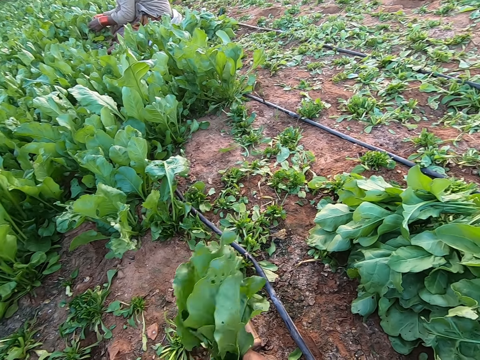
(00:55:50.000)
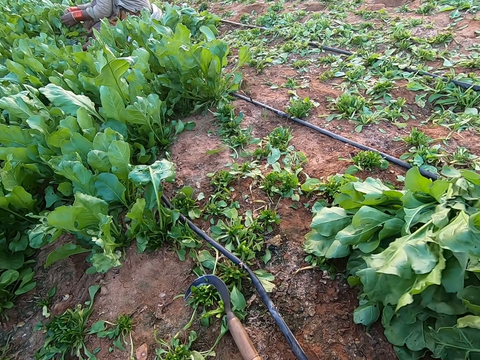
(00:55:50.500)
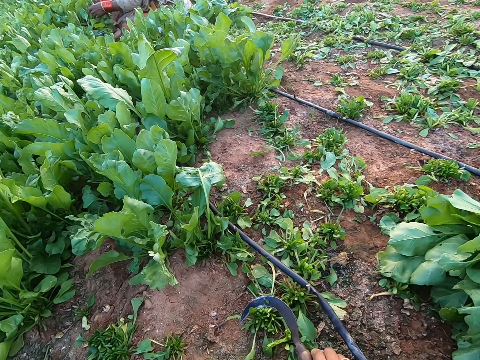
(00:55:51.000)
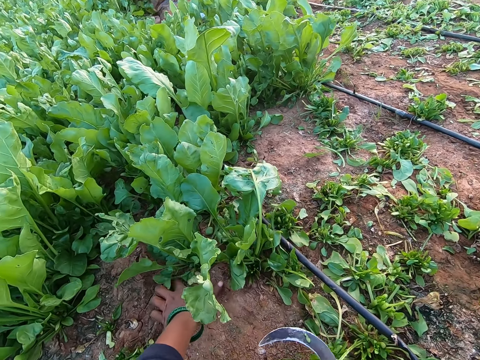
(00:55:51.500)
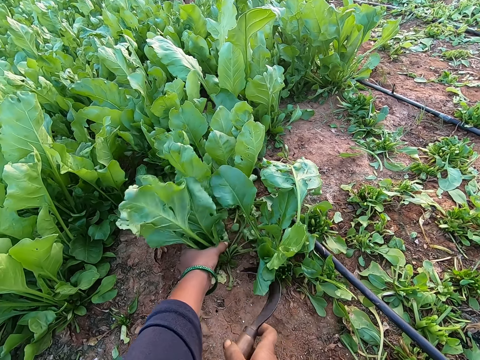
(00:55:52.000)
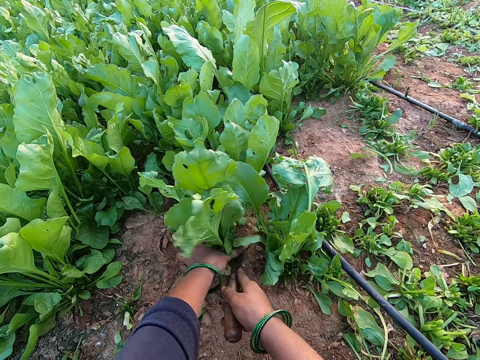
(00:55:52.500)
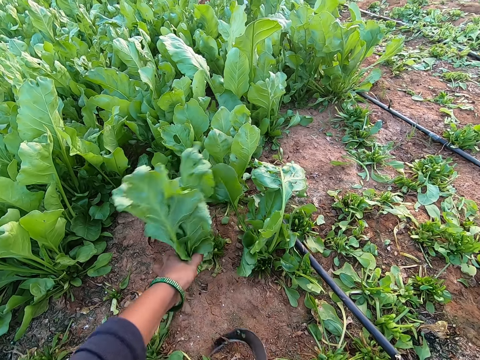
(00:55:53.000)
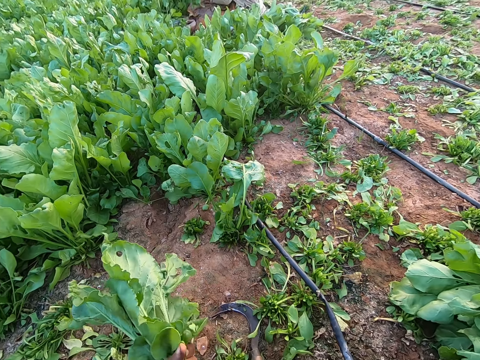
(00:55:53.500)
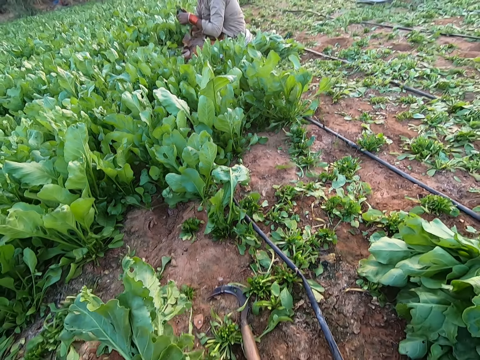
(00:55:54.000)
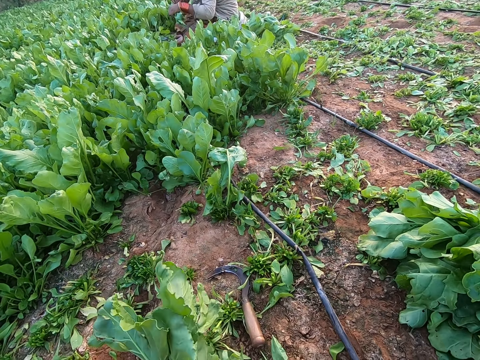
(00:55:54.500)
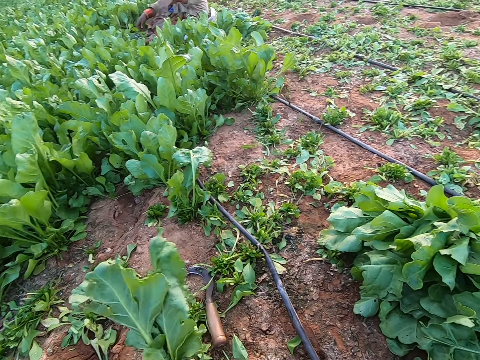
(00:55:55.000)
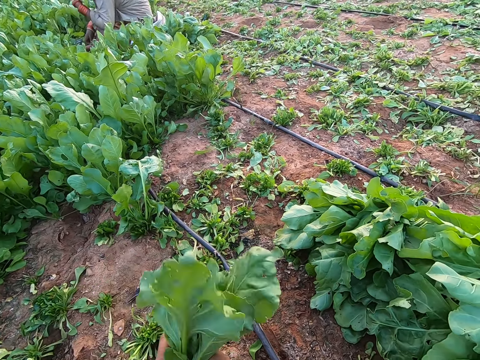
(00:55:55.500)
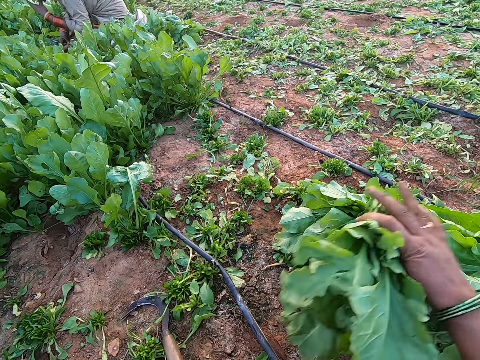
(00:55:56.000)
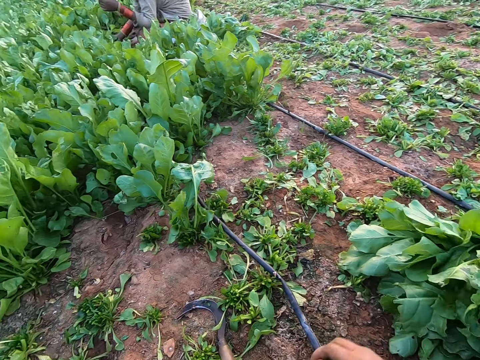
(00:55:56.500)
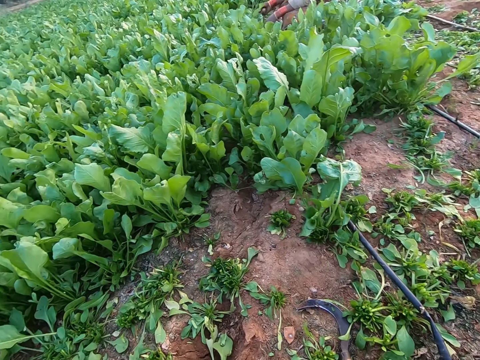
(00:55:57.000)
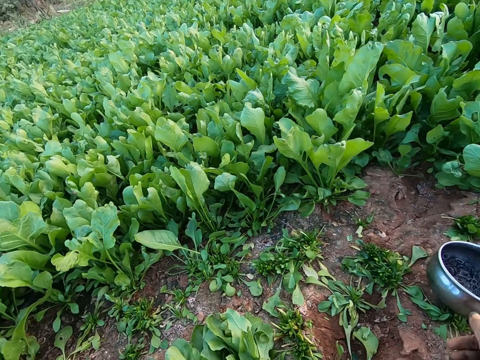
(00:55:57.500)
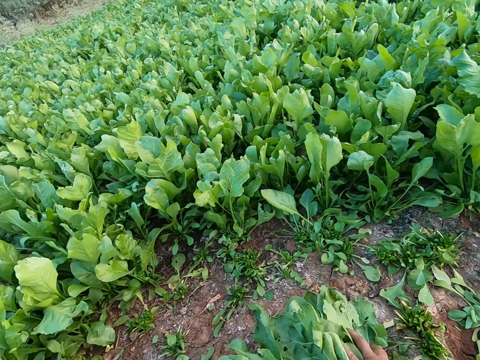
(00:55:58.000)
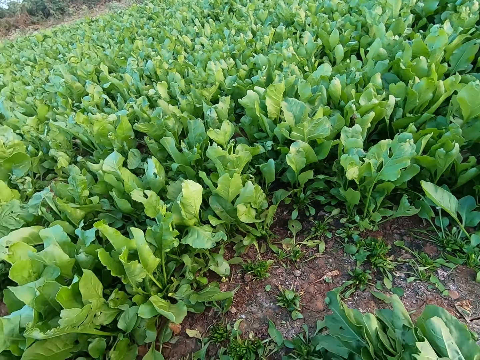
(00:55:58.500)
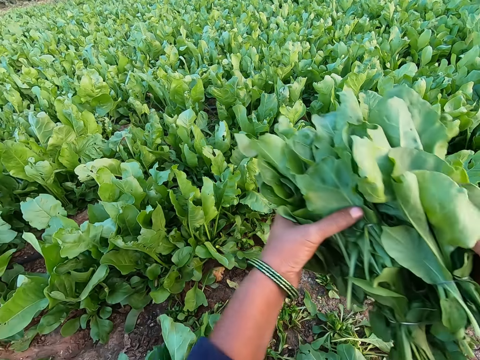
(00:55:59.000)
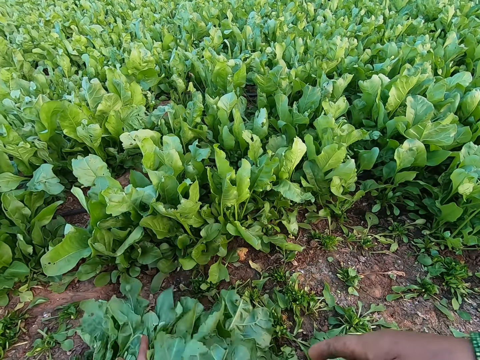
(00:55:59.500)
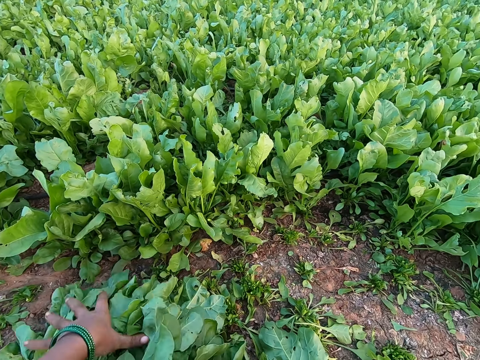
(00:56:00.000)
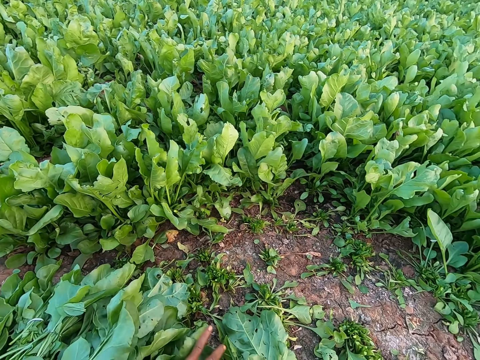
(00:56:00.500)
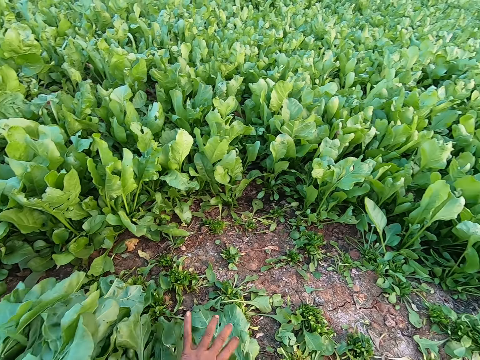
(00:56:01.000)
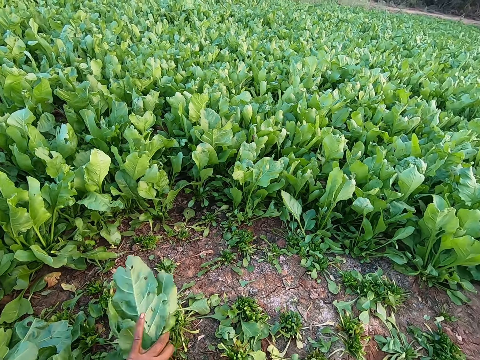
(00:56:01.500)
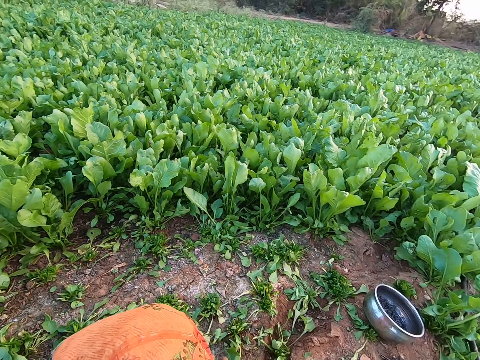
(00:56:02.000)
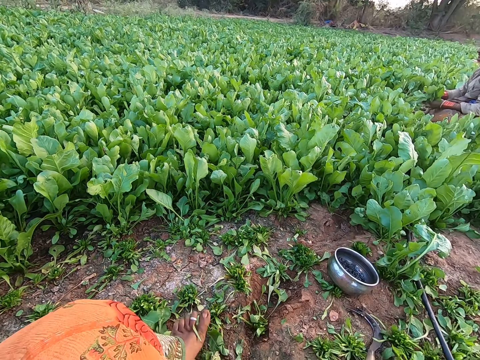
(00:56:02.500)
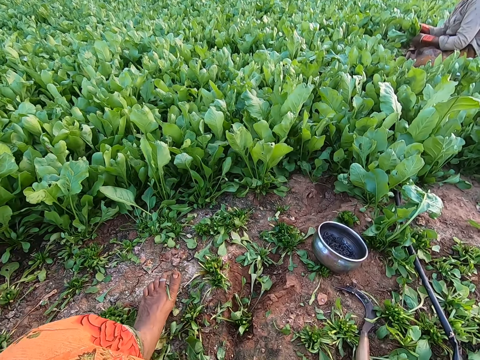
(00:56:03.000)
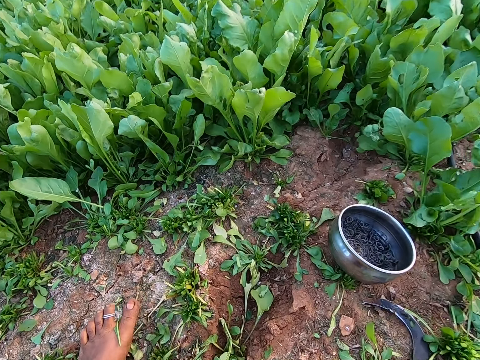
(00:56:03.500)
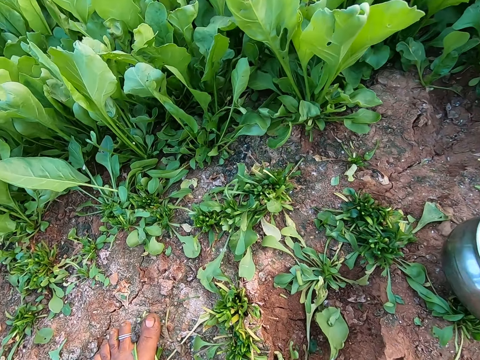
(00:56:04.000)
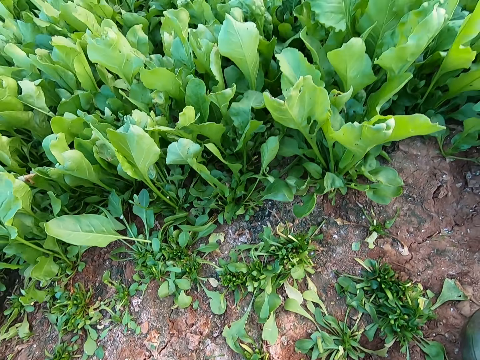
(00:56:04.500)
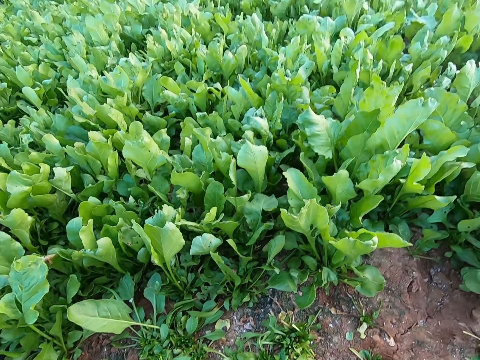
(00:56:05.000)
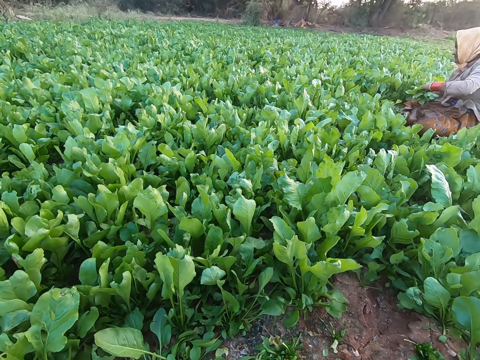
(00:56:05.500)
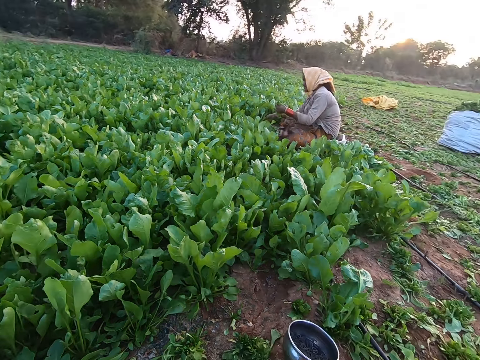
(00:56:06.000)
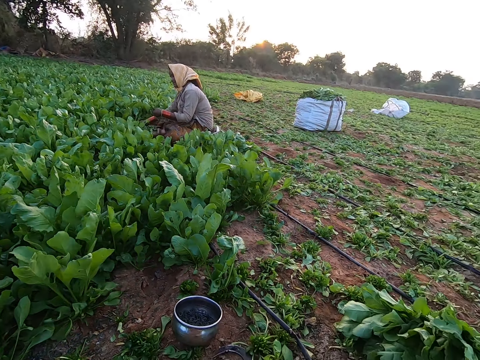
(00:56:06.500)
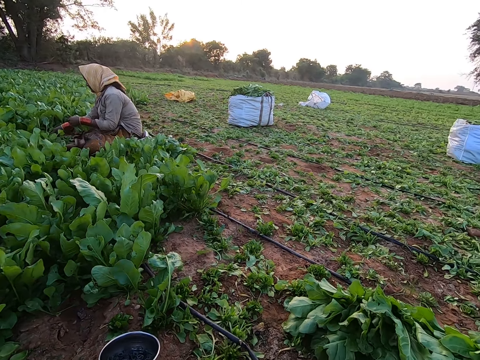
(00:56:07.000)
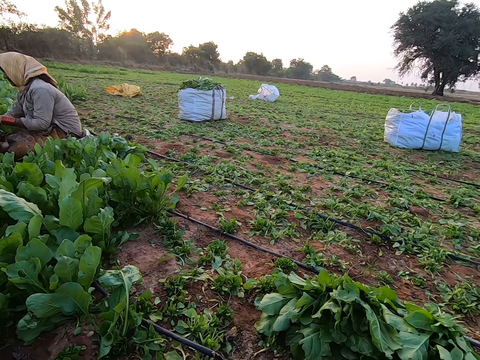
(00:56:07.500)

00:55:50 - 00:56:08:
The camera wearer ties the leaves with an elastic band. She throws the leaves in her right hand on the ground. She picks the slasher from the ground with her right hand. She holds the leaves with her left hand. She cuts the leaves in her left hand with the slasher in her right hand. The woman cuts the leaves with her hands. The camera wearer ties the leaves with the elastic band in her right hand. The woman throws the leaves in her right hand on the ground. The camera wearer holds the leaves in her right hand. She throws the leaves in her right hand on the ground. She drops the bowl in her right hand on the ground. She moves the leaves on the ground with her hands. She adjusts the leaves on the ground with her left hand. She walks around.

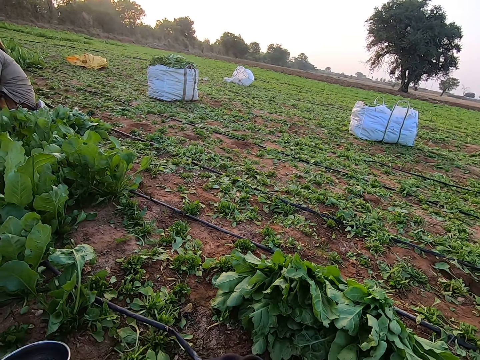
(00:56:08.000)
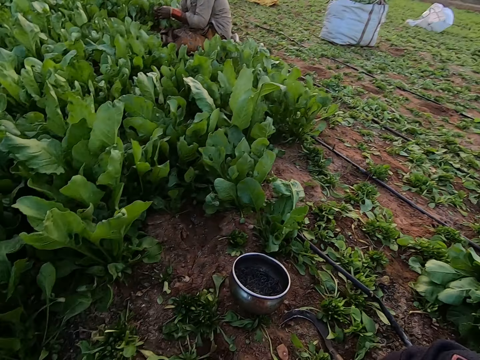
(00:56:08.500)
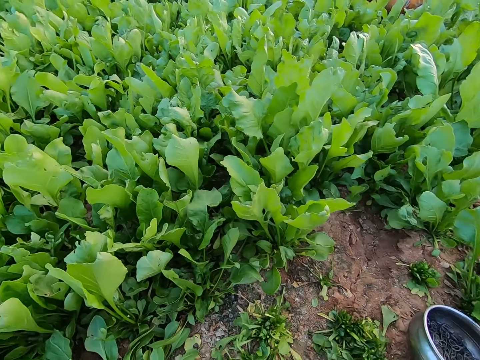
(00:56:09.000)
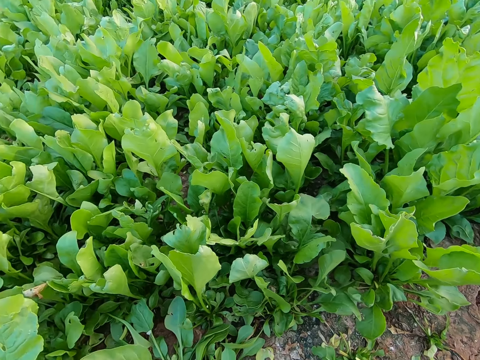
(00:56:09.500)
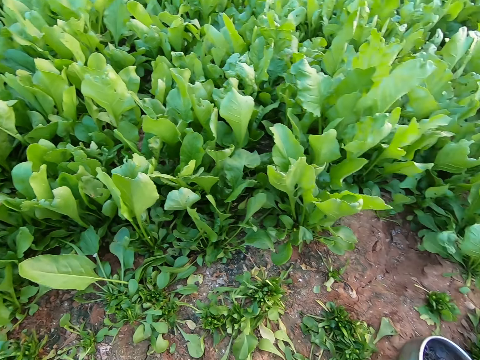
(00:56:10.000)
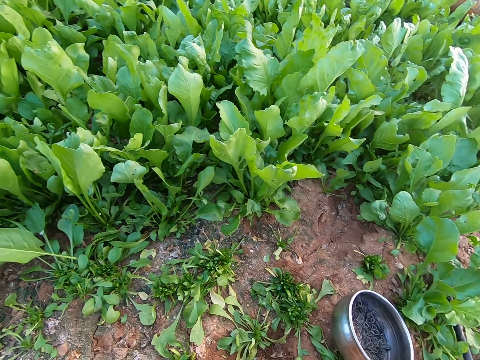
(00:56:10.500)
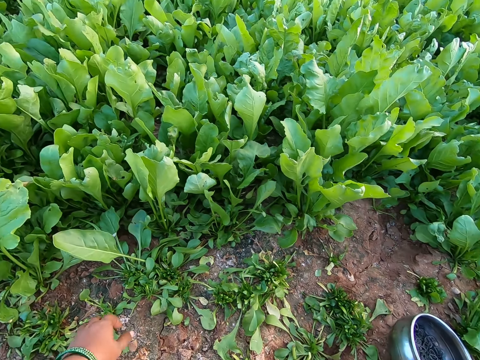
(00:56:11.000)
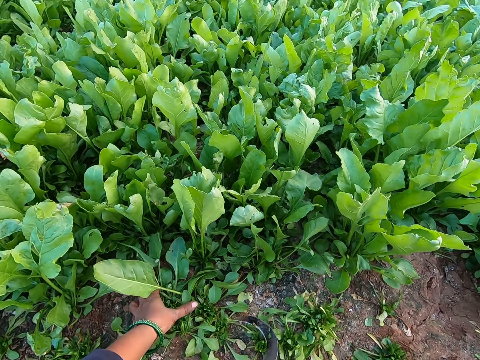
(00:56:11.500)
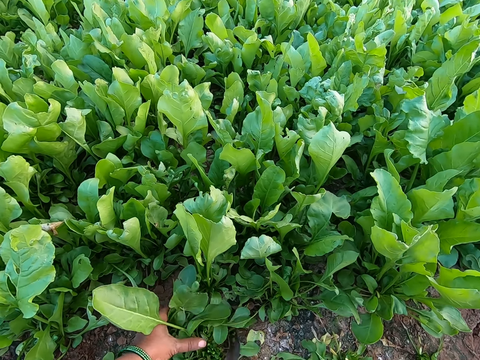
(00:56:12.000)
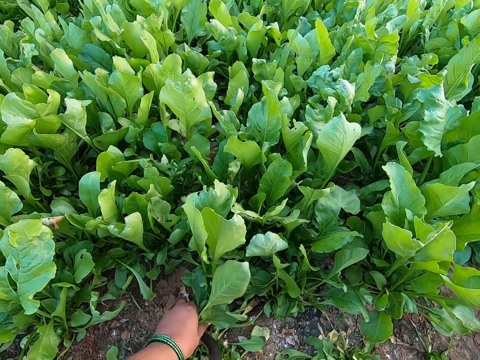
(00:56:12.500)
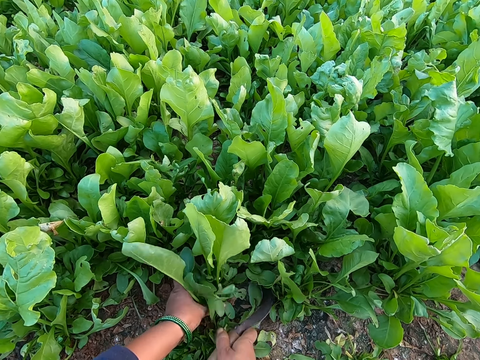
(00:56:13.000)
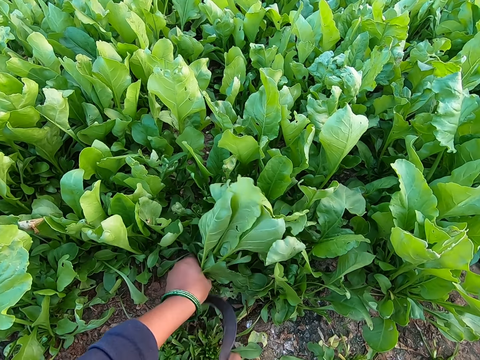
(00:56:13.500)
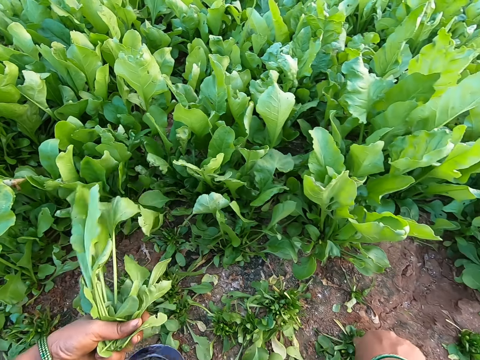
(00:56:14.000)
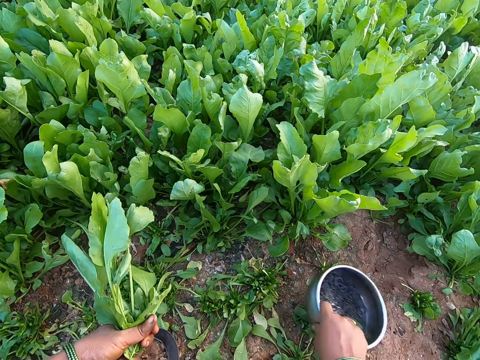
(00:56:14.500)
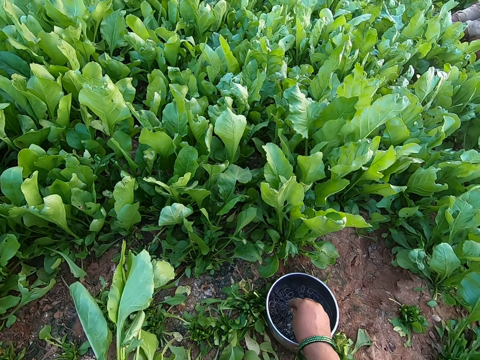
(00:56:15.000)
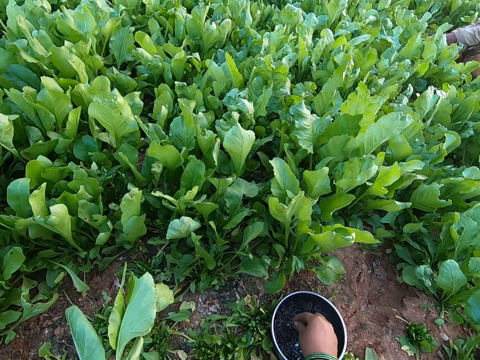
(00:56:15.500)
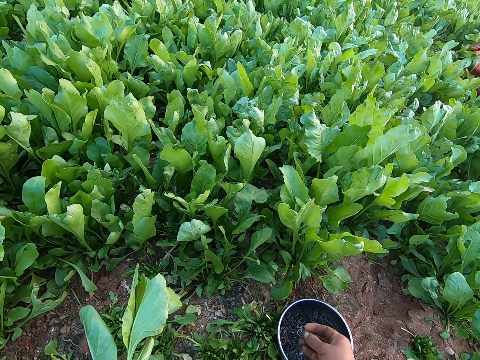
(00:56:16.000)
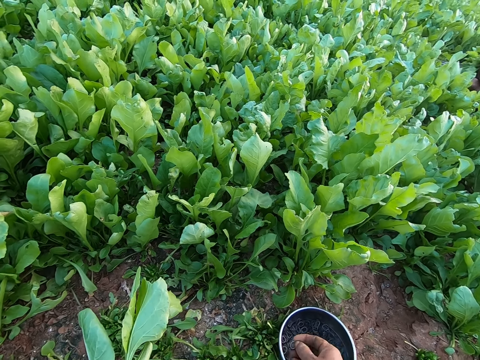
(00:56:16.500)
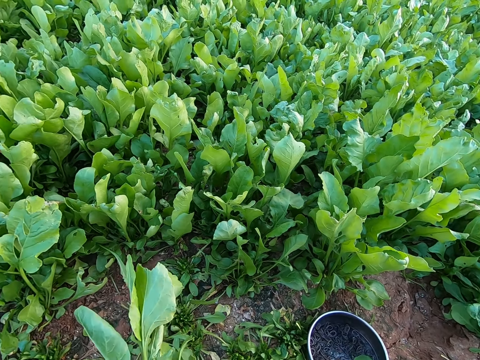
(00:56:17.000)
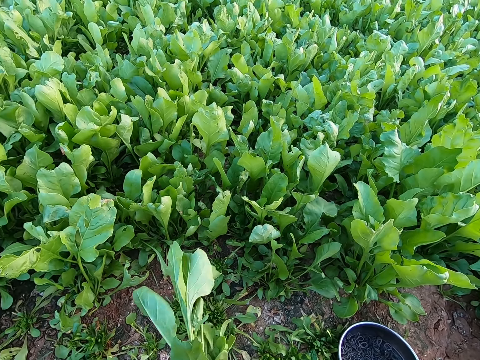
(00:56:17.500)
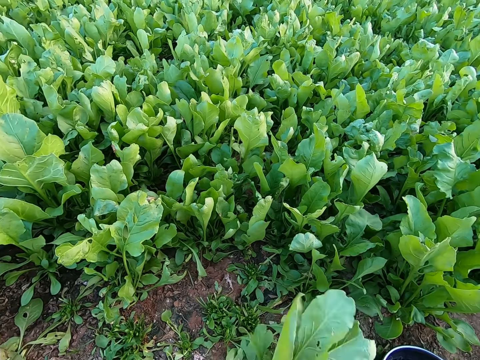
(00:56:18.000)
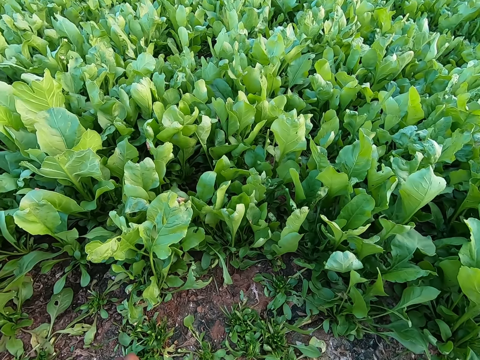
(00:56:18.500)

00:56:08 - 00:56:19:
The camera wearer holds the leaves with her left hand. A man interacts with the camera wearer. The camera wearer cuts the leaves in her left hand with the slasher in her right hand. She moves the bowl on the ground with her right hand. She picks an elastic band from the bowl with her right hand.
